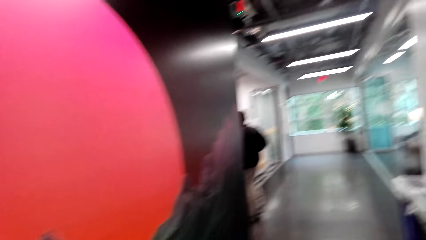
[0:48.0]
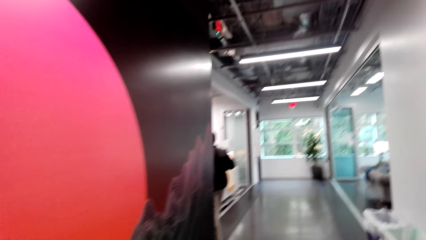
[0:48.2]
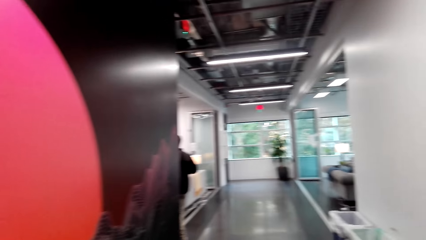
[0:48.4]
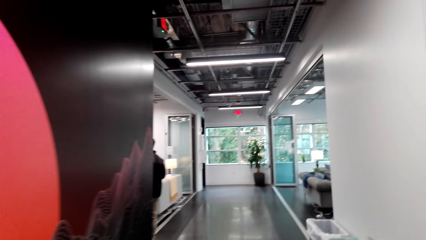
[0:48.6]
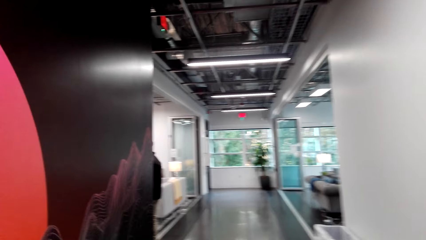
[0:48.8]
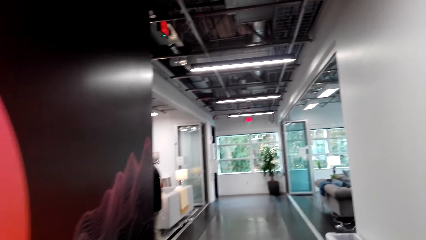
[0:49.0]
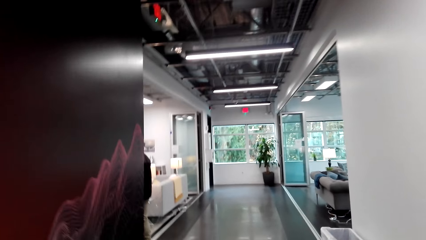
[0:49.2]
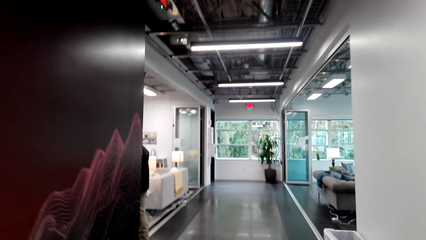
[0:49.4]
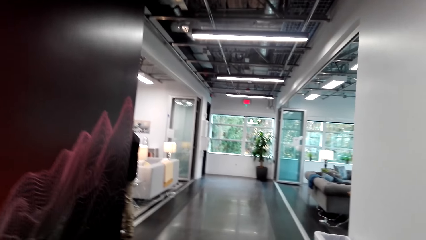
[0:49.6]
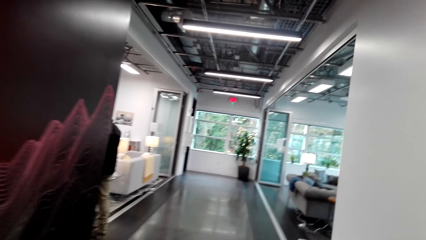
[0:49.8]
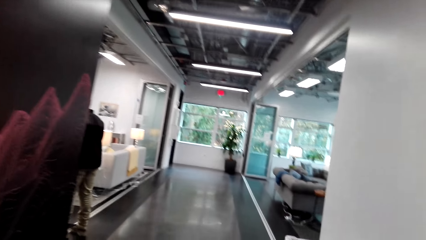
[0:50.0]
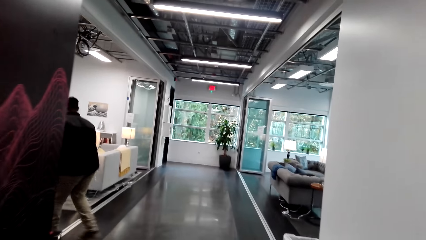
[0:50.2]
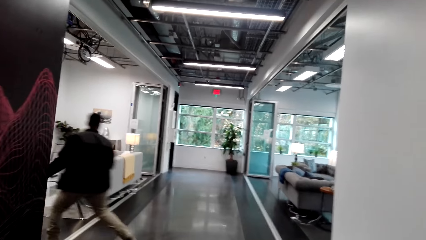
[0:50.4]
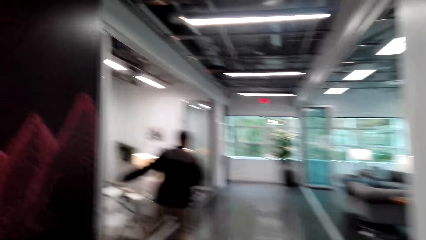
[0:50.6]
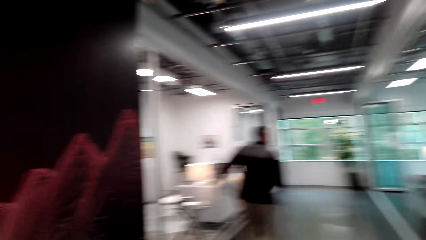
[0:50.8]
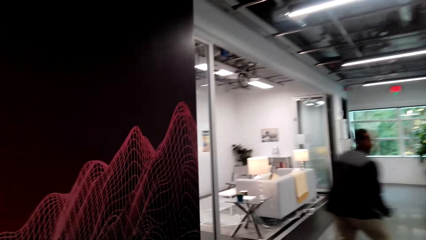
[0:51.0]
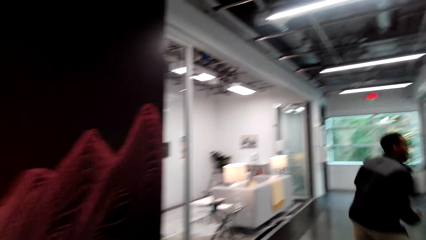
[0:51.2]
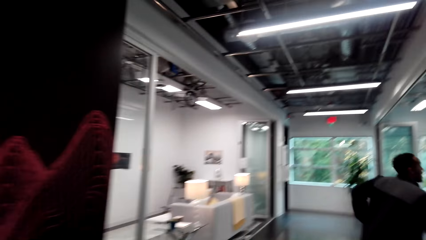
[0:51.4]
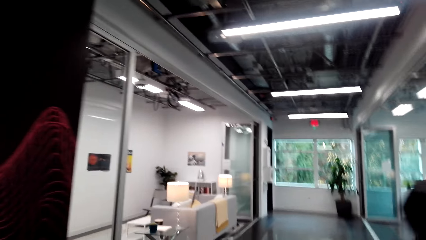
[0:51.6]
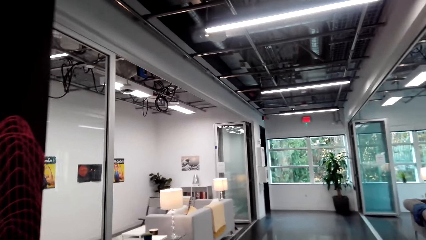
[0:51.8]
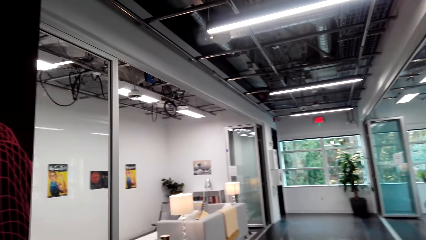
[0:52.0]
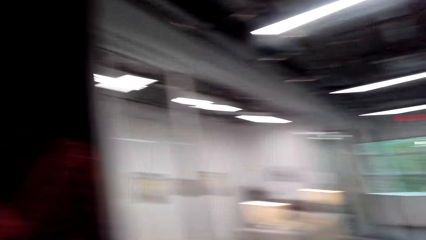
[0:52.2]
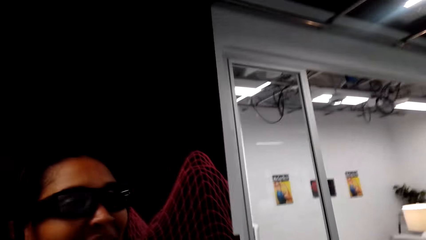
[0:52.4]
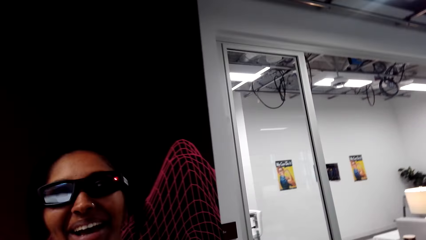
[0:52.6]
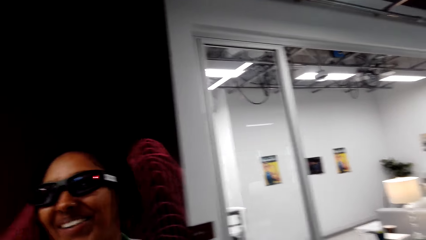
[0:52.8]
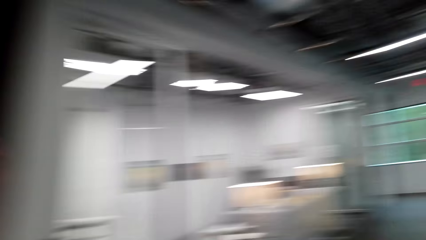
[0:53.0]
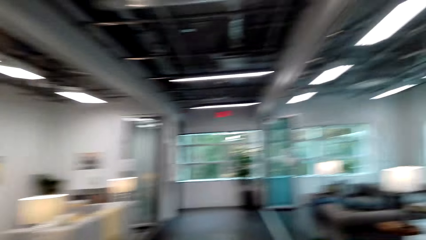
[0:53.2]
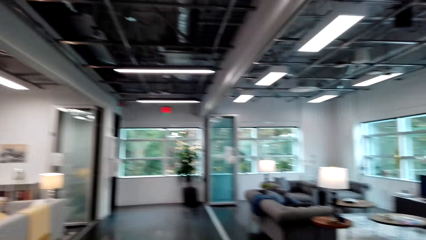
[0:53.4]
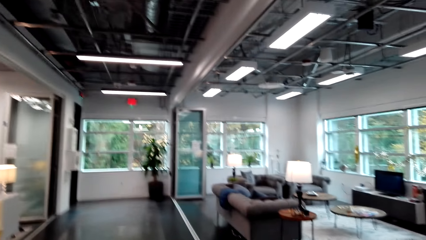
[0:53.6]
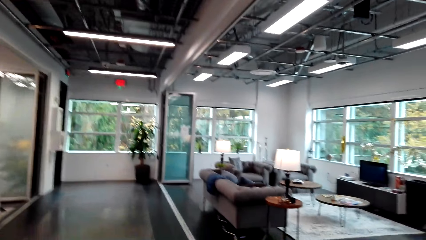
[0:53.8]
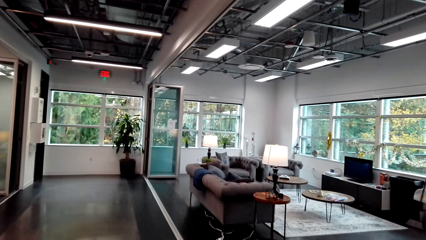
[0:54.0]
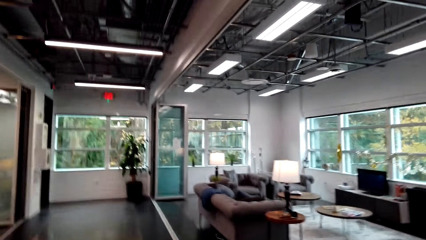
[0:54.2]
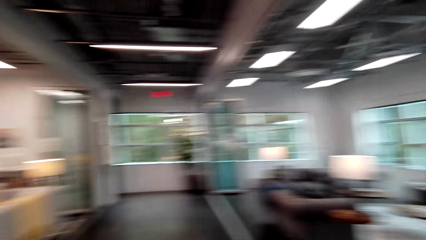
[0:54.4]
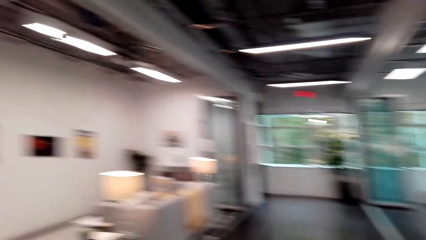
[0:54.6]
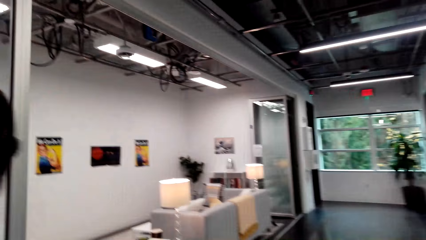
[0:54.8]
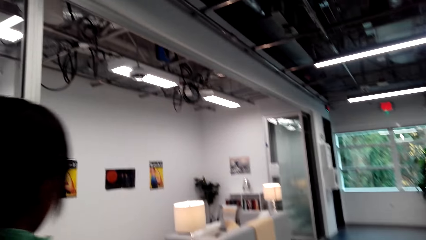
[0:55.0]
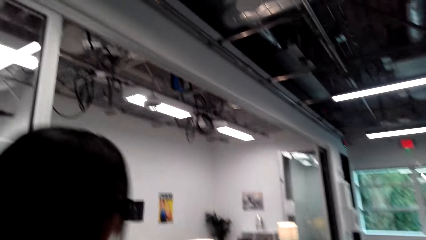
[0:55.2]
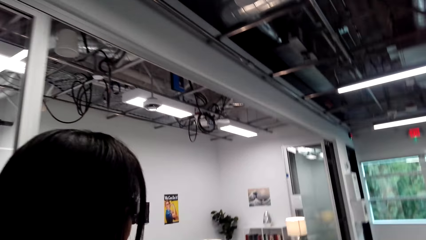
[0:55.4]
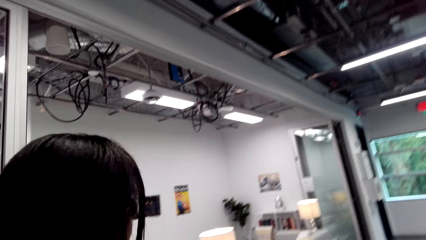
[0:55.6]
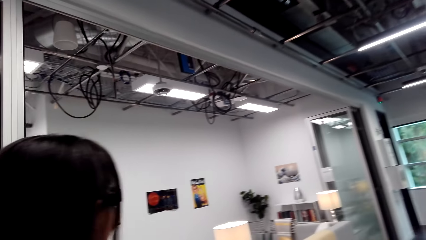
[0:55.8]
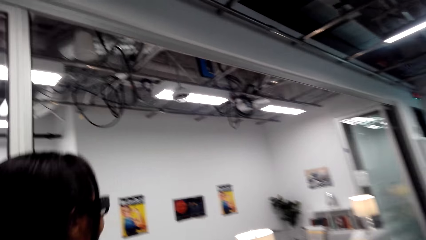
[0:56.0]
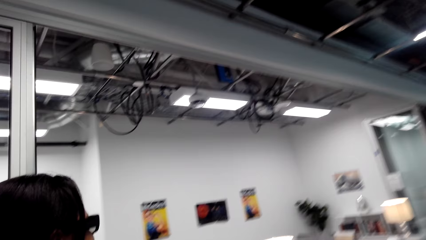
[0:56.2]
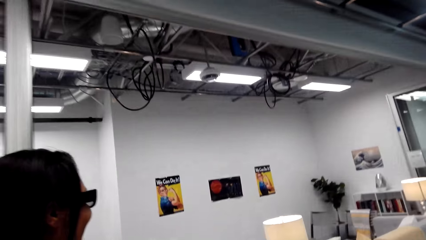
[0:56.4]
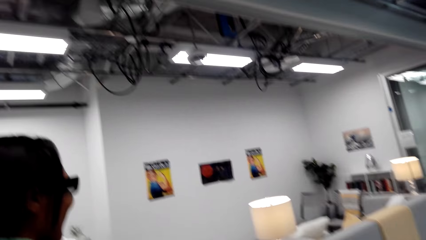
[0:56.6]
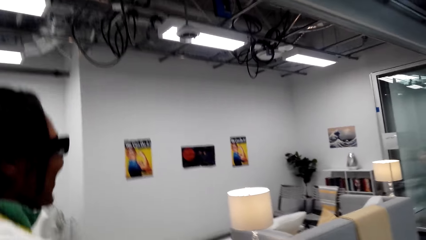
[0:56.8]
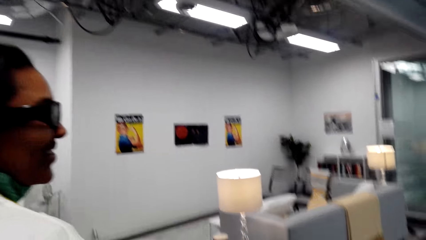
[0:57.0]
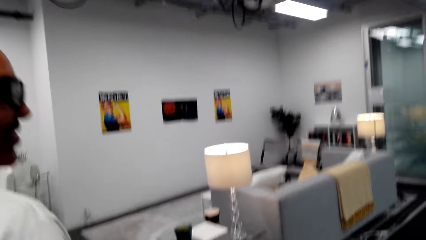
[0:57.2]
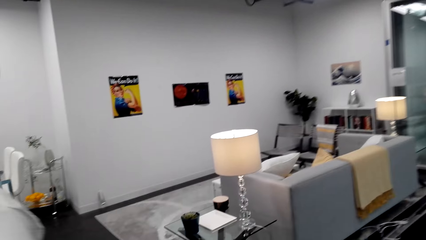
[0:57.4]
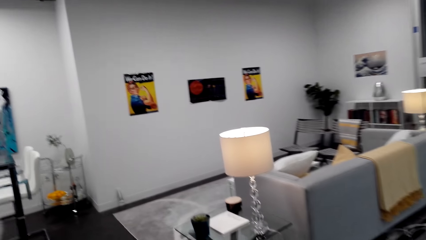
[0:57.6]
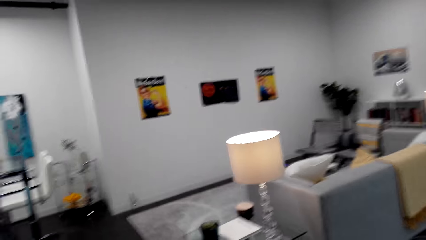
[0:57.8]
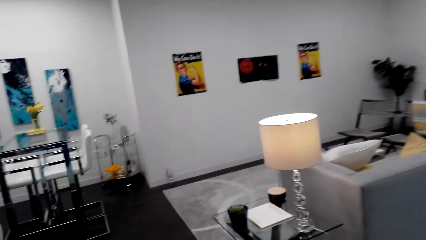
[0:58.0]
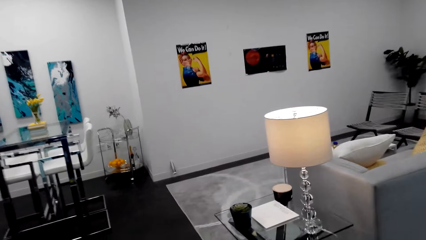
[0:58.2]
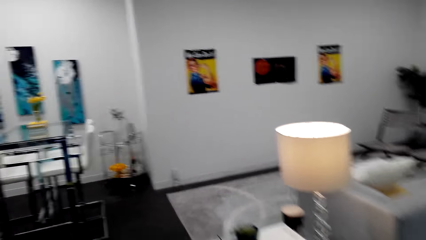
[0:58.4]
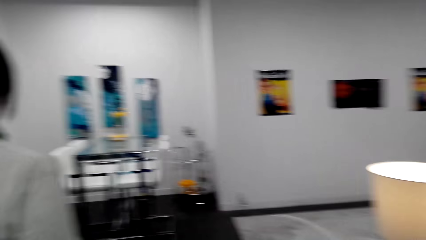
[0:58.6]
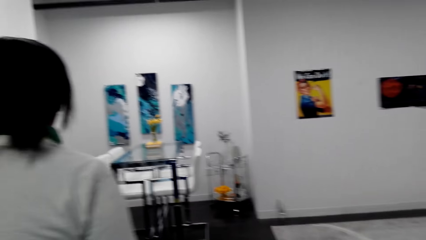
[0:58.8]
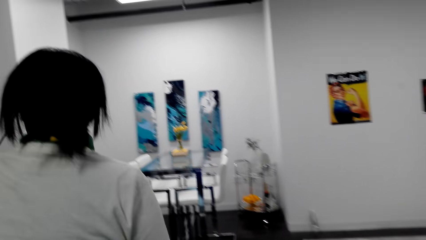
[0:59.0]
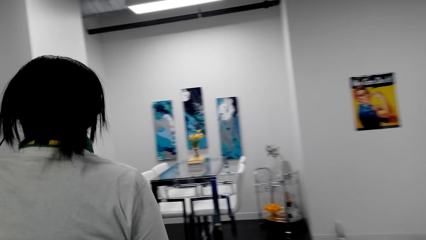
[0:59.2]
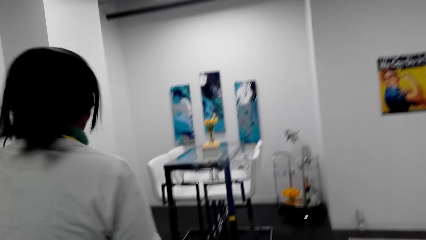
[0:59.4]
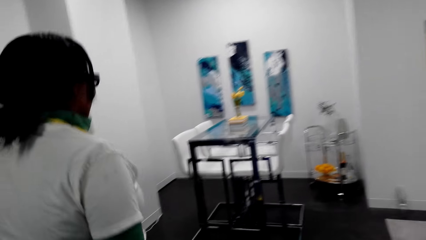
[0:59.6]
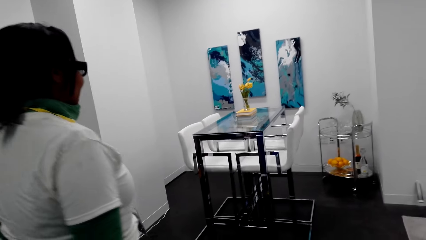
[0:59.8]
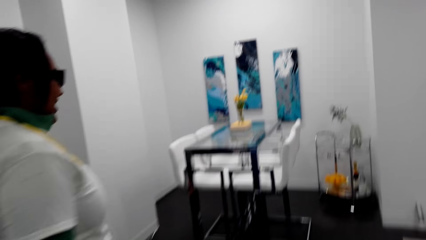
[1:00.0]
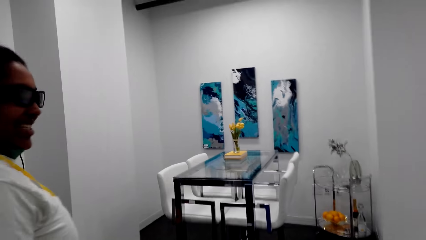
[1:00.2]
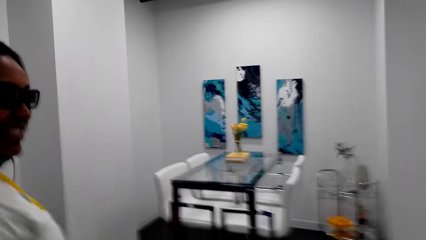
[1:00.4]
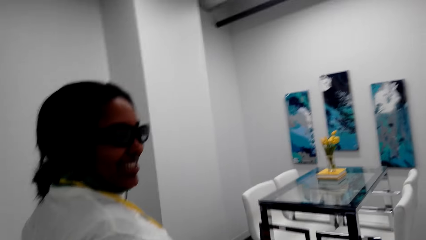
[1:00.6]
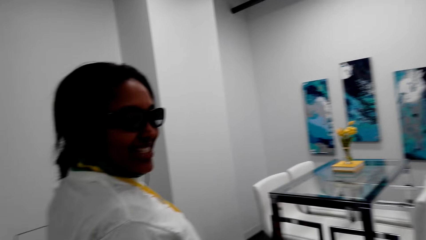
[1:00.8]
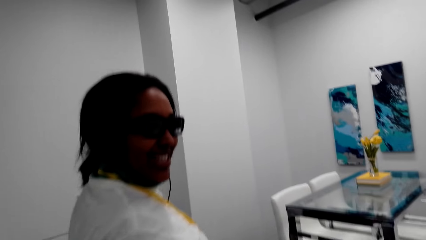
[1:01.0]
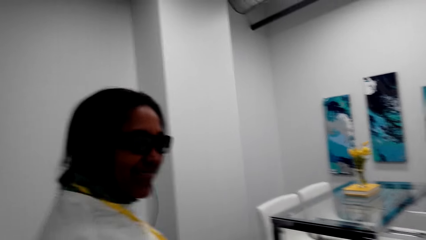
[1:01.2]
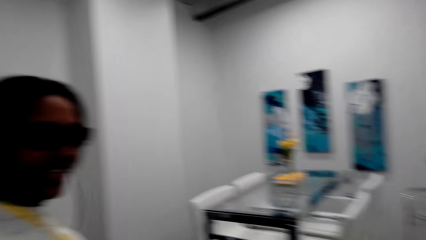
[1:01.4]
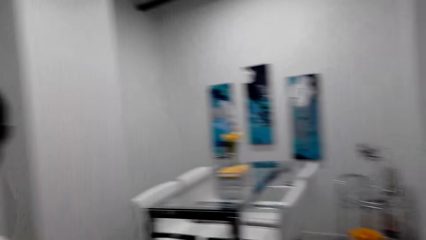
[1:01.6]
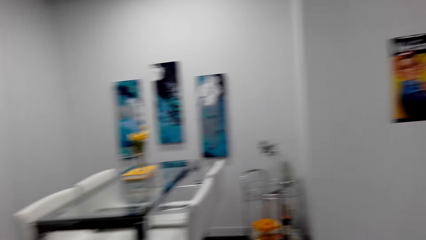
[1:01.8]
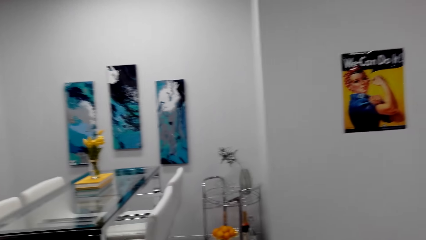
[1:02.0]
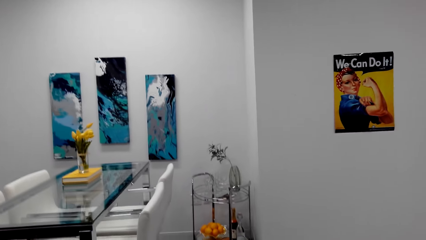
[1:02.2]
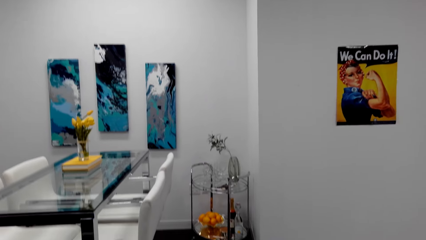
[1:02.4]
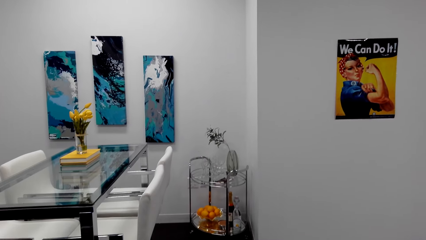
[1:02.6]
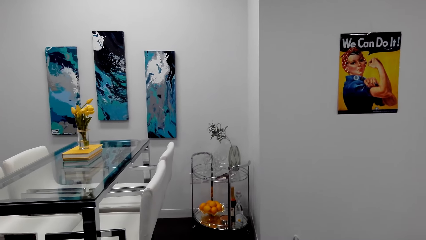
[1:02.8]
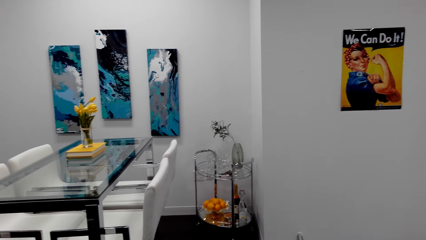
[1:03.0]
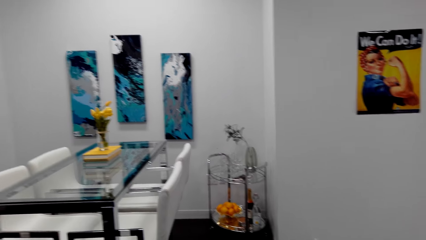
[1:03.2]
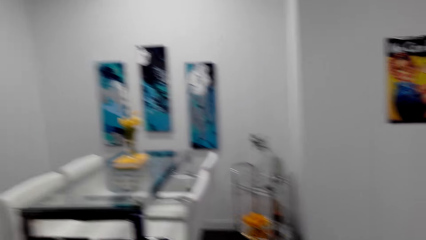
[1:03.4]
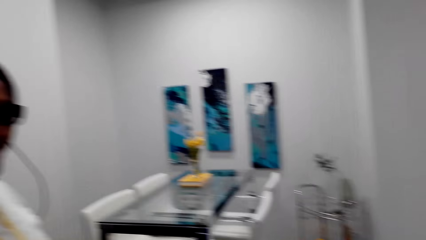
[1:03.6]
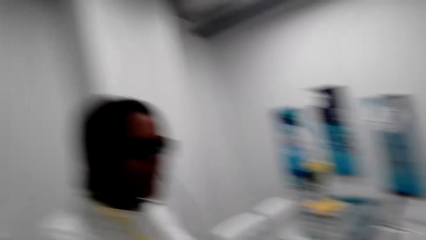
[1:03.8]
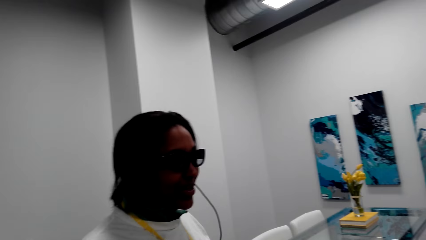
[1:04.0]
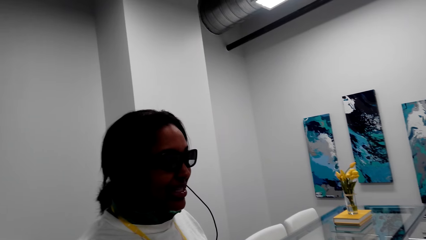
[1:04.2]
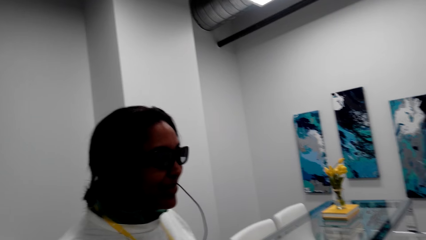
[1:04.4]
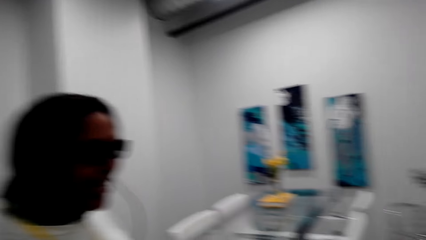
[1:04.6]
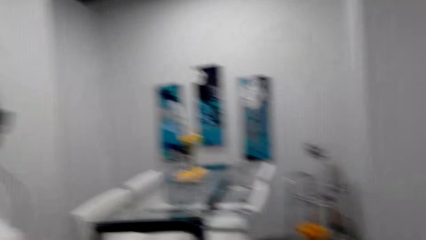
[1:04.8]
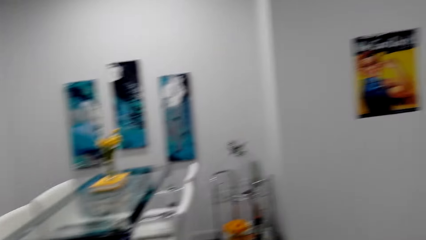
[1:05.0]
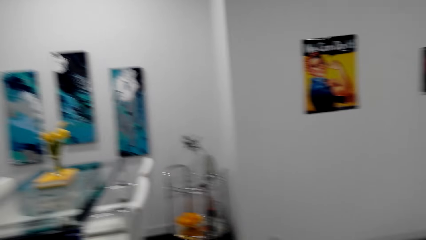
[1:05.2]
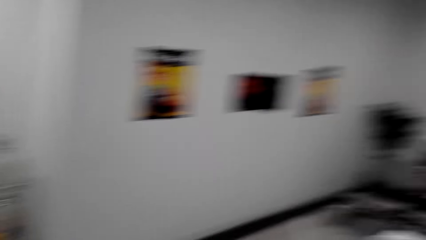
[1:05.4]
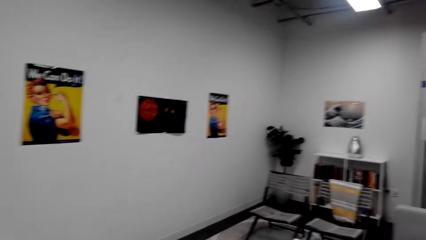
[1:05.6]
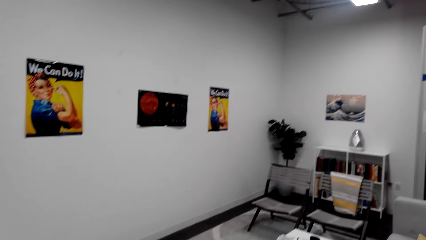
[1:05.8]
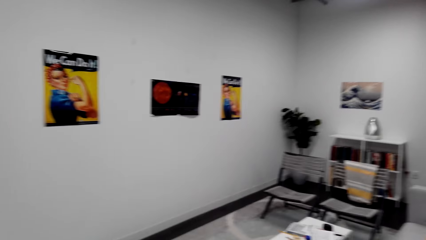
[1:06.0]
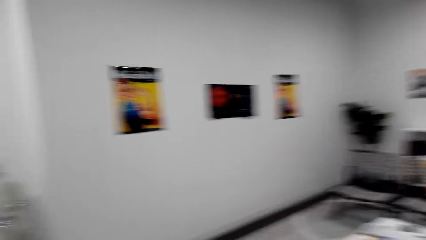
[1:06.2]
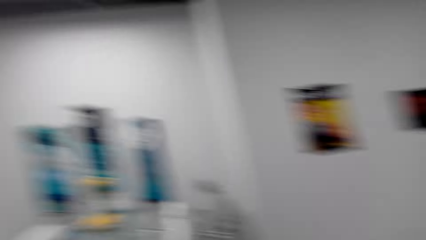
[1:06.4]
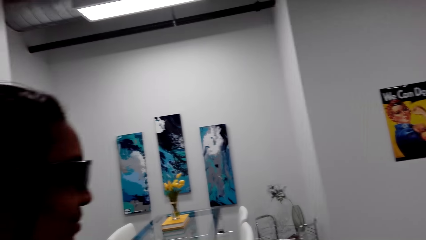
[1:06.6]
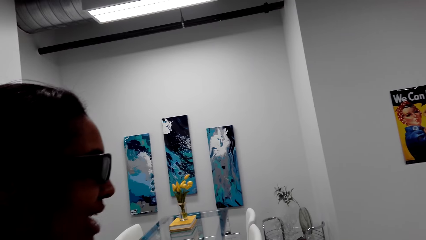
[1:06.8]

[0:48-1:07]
The camera wearer walks to the living room. The other person runs away. The lady talks to the camera wearer. The camera wearer walks inside the living room alongside the lady. The lady talks to the camera wearer. The camera wearer stops by the dining area. They look around.
